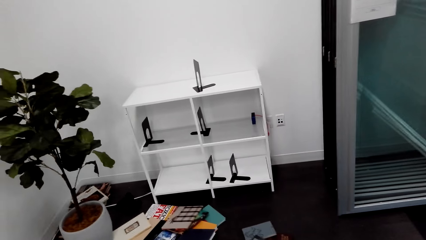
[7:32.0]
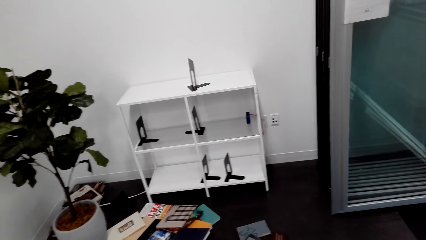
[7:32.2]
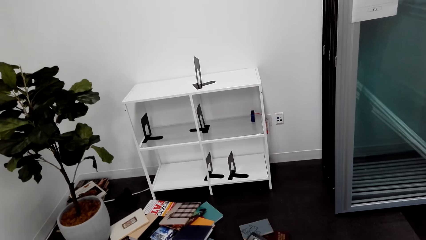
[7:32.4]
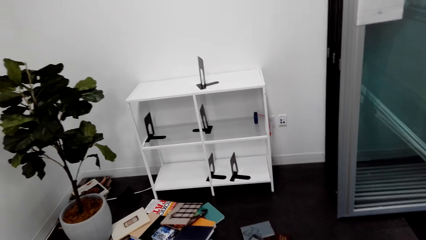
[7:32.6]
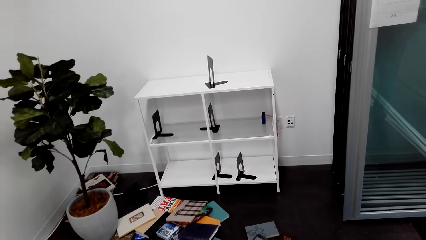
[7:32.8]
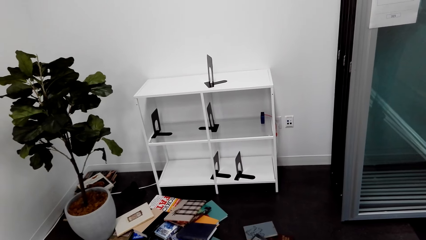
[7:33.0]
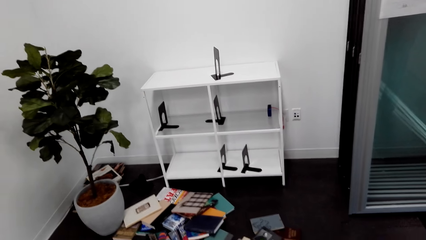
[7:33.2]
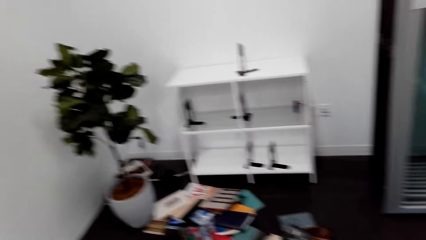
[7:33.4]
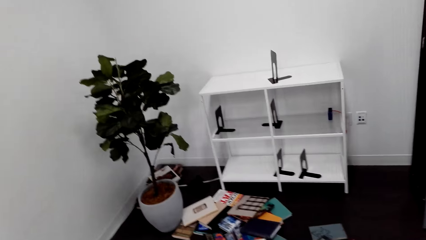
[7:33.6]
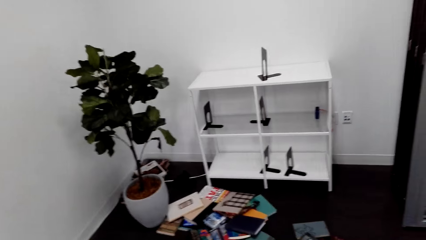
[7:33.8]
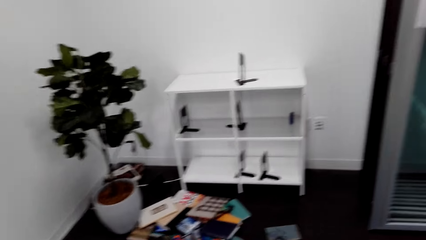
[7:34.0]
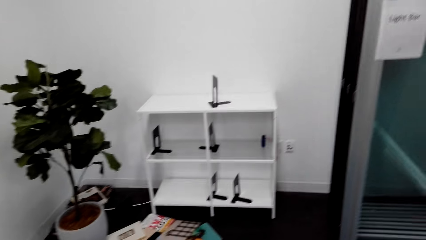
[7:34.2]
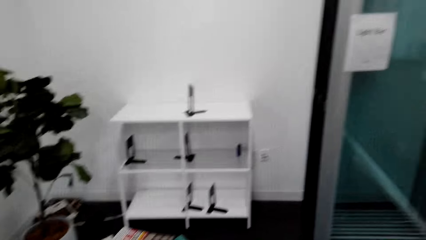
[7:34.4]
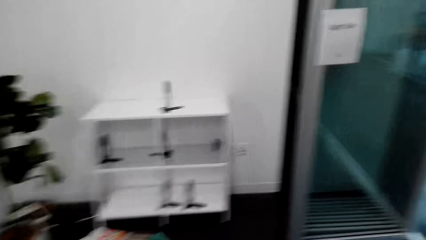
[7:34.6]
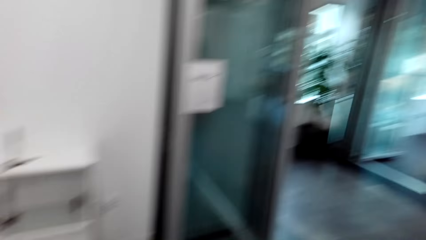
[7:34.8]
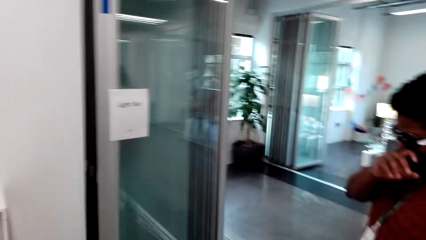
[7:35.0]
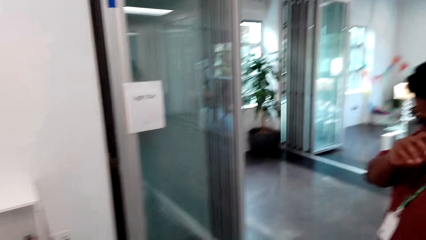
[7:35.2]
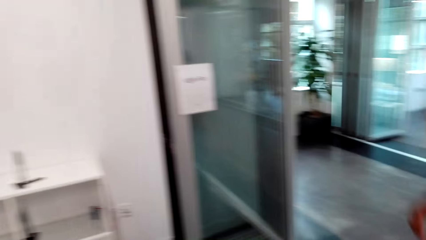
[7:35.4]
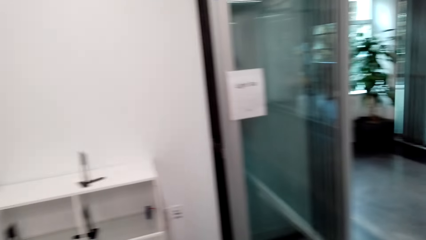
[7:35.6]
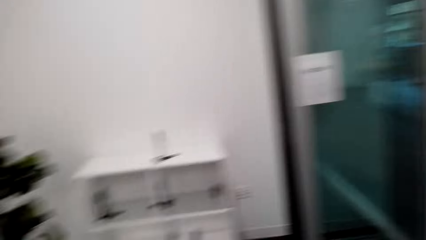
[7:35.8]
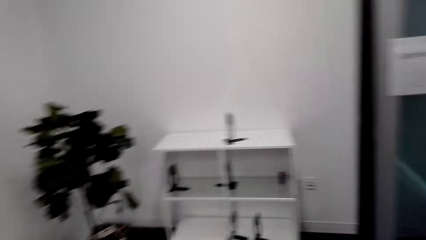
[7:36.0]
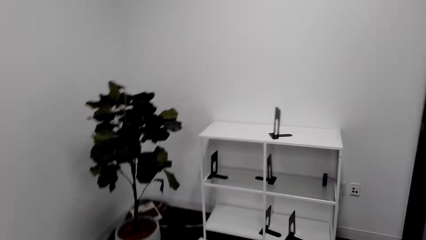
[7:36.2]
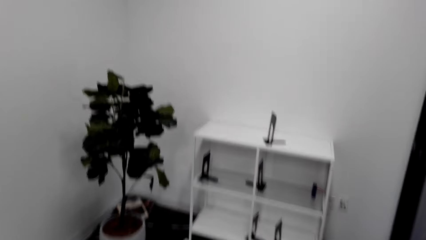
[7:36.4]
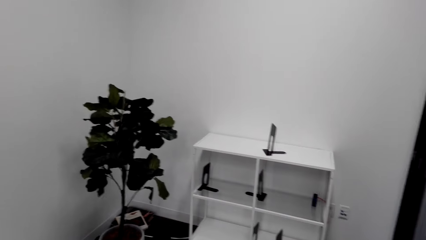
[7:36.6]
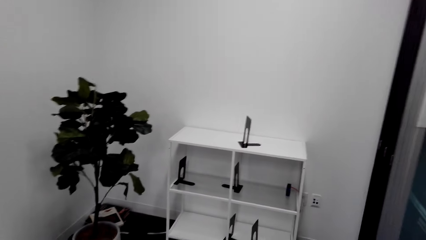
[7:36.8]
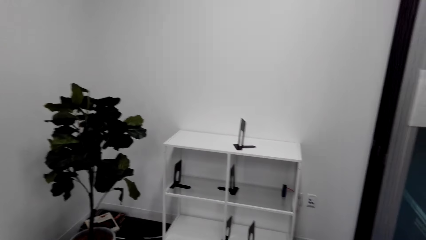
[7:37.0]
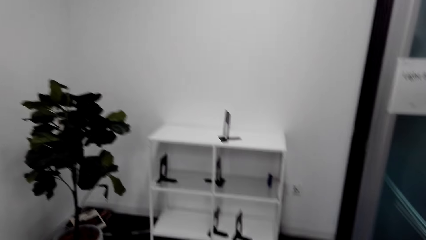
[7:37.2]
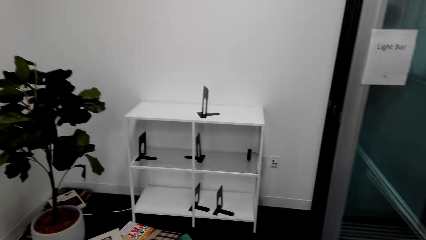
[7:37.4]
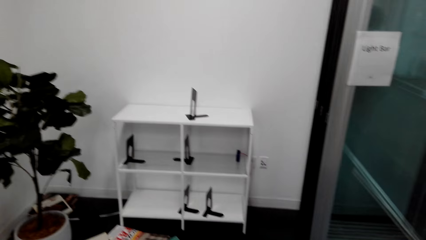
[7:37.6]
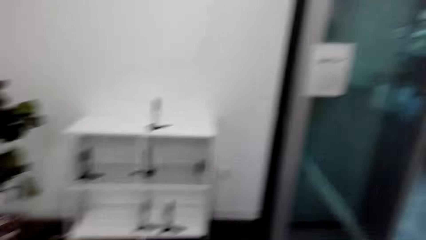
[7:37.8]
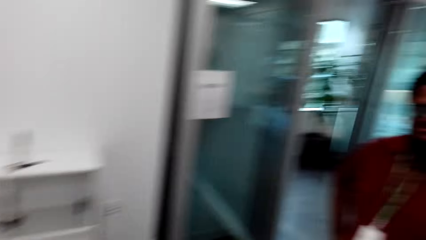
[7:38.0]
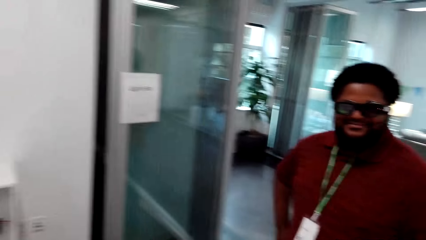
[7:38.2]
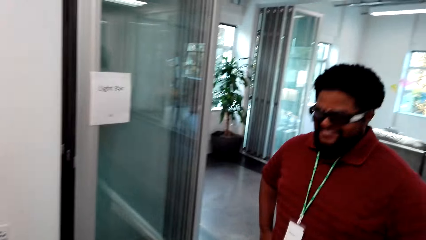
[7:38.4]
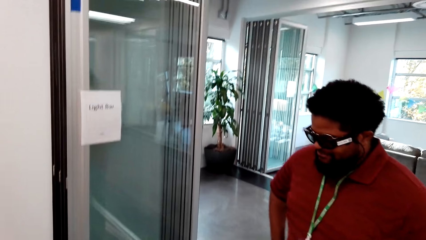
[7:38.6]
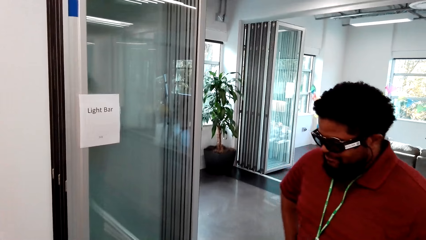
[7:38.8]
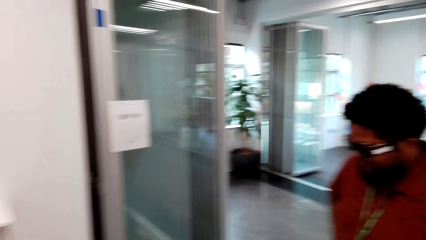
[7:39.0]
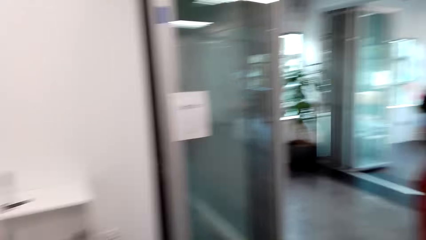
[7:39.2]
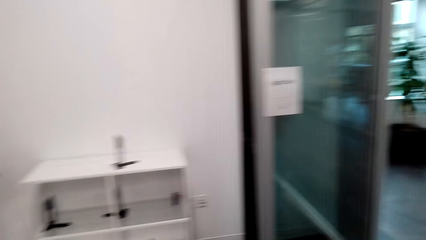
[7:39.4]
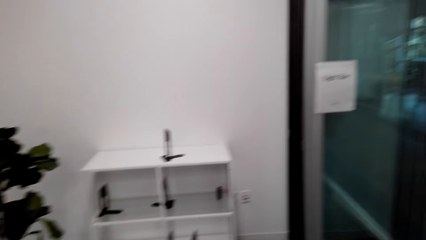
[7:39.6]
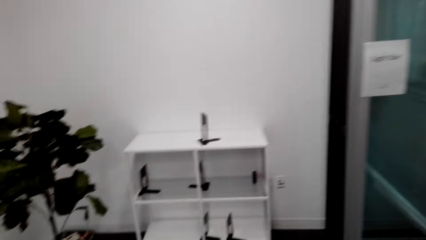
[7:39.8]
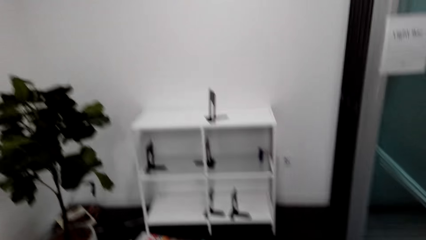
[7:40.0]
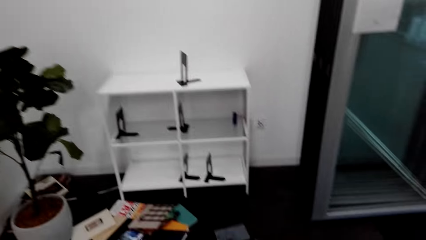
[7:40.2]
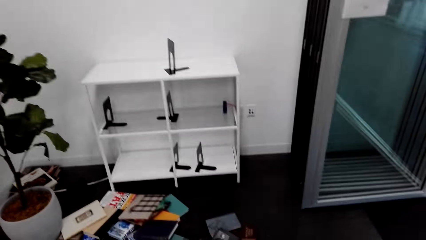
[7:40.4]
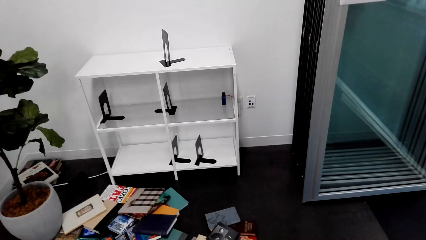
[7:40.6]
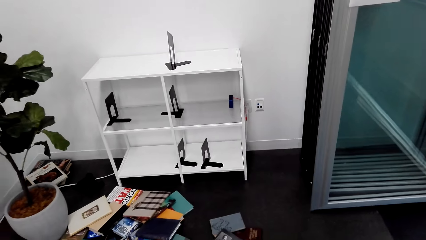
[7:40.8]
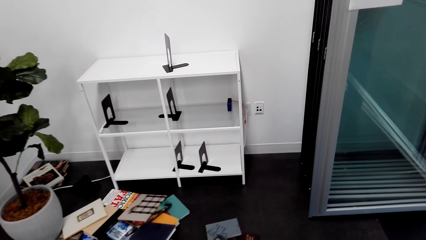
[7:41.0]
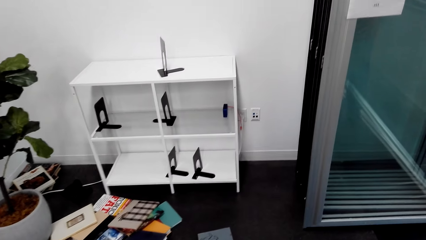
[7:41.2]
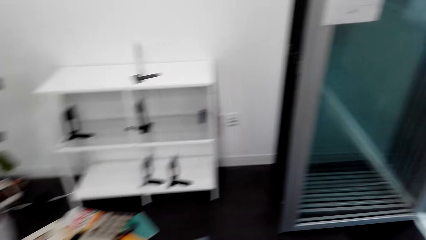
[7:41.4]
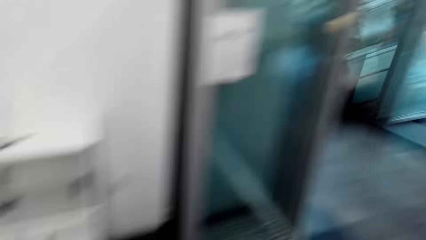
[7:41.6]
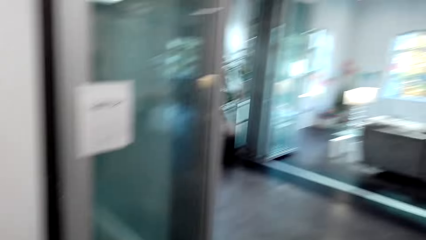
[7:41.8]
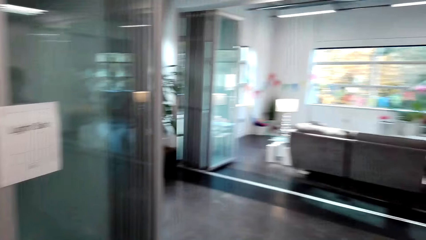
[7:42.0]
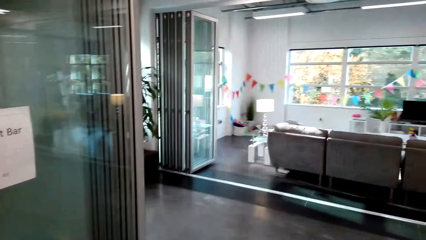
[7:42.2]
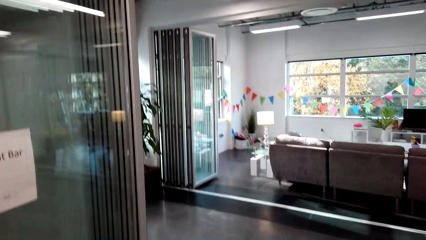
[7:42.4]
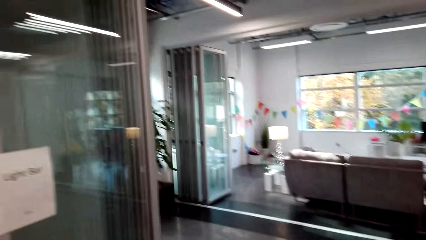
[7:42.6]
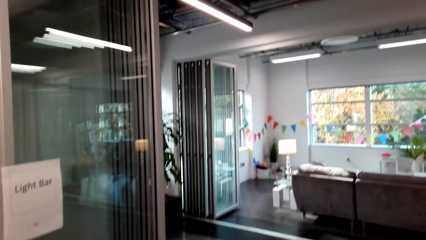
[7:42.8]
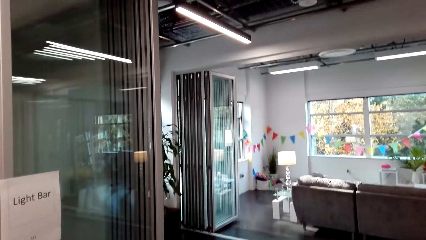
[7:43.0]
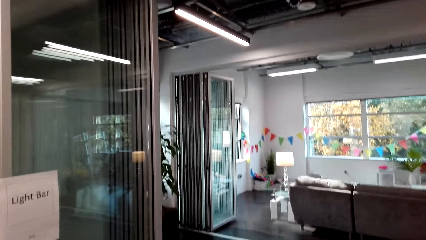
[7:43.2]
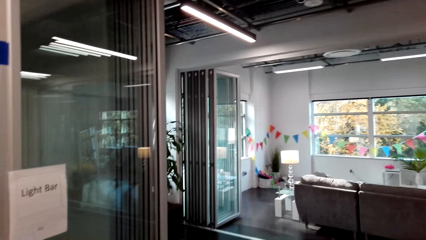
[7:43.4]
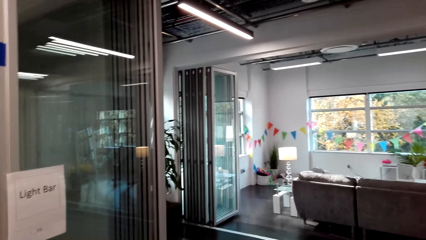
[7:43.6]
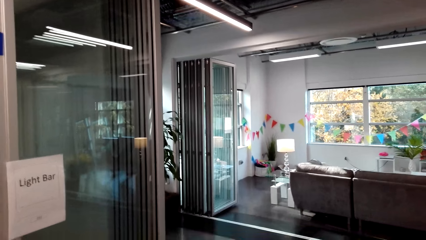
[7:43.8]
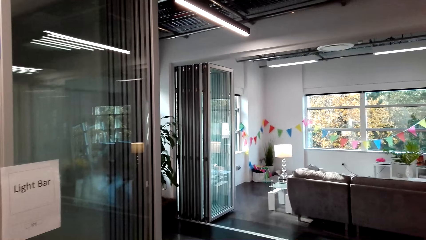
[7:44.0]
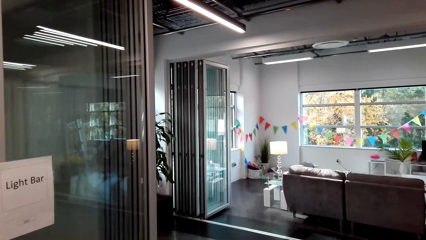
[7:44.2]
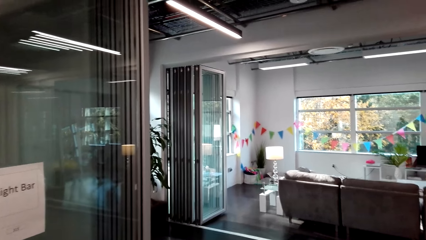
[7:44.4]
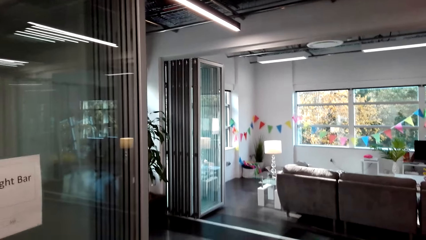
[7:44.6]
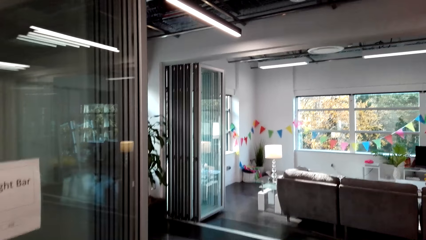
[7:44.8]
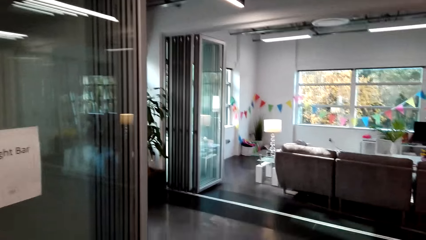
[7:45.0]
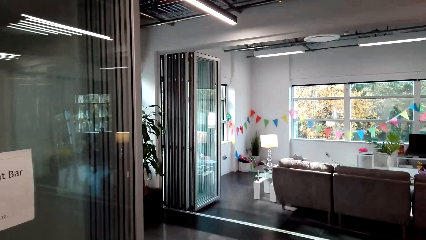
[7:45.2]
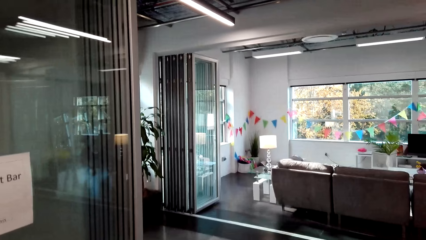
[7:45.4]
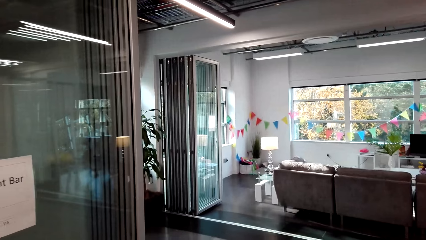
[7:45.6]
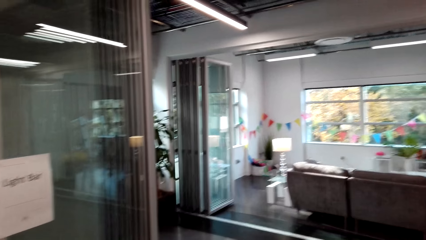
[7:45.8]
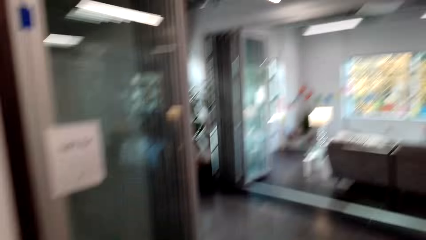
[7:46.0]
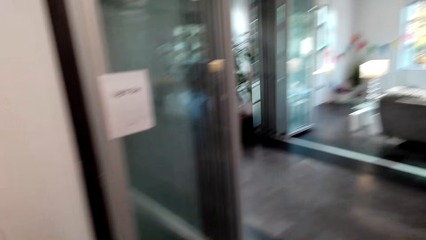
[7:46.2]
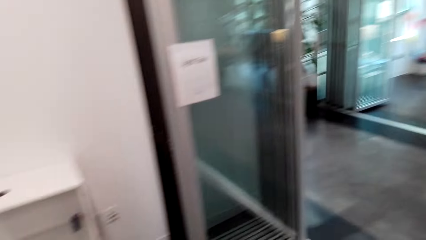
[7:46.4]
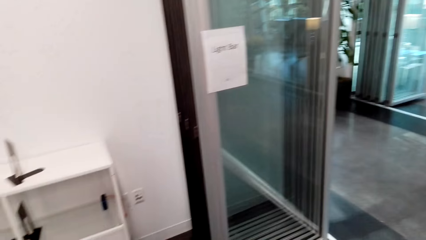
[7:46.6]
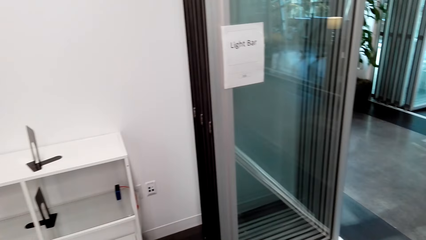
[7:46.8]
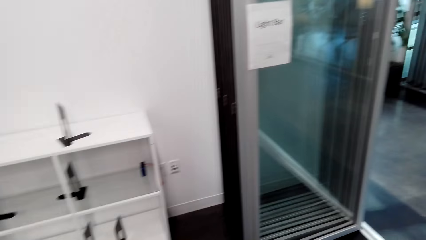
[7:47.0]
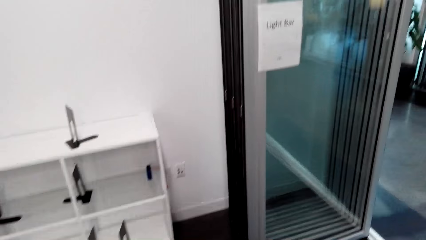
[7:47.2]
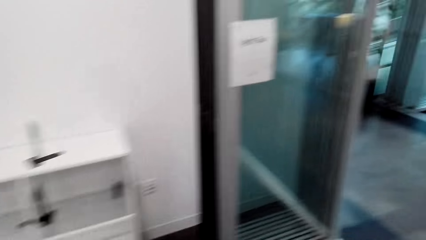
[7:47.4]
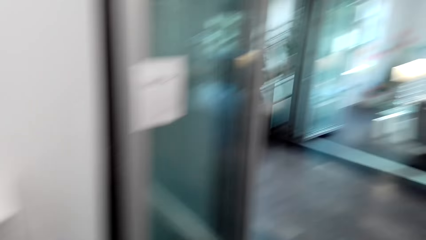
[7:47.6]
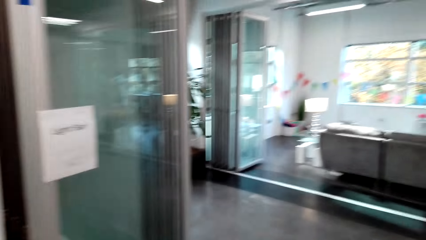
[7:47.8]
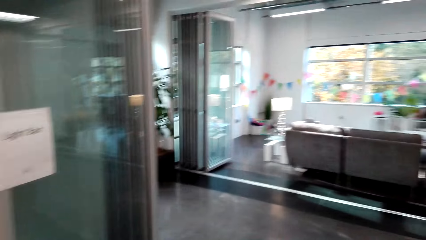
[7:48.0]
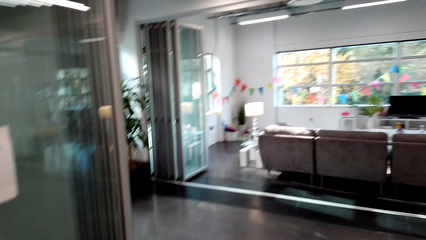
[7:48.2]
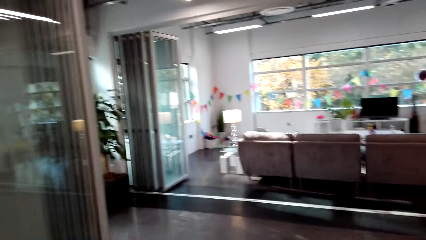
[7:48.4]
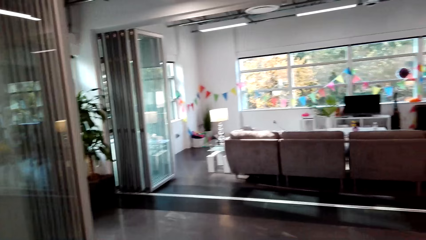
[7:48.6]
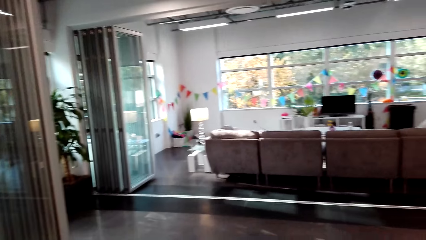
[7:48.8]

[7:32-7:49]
A man puts his hand on his mouth. The man stands beside the camera wearer.
